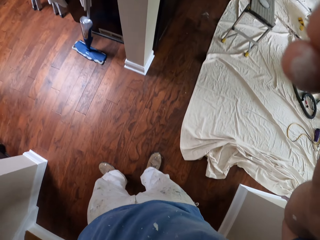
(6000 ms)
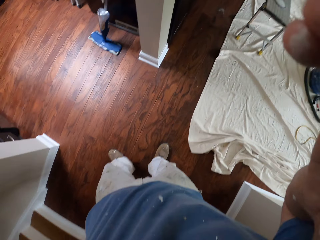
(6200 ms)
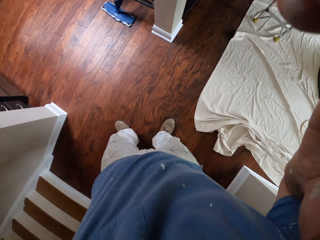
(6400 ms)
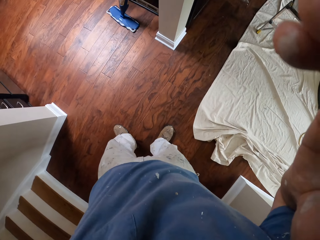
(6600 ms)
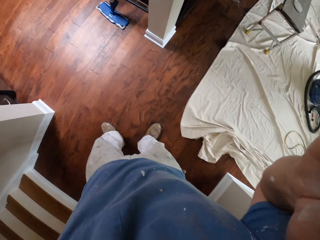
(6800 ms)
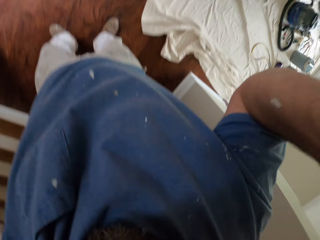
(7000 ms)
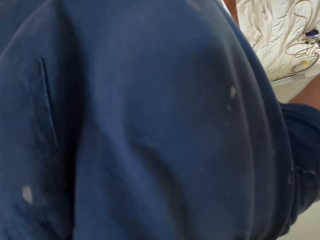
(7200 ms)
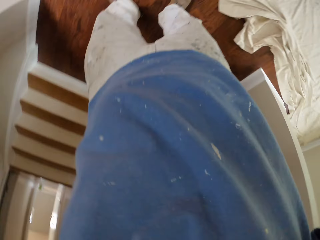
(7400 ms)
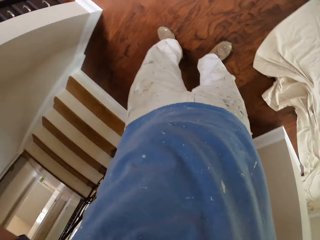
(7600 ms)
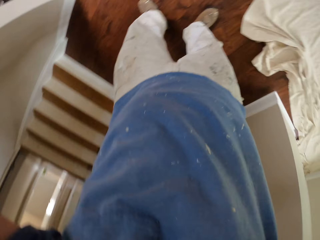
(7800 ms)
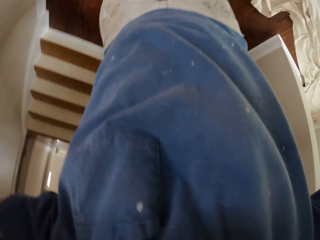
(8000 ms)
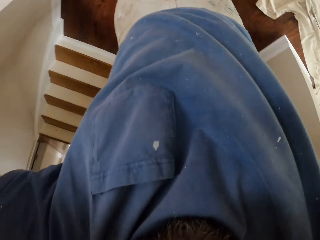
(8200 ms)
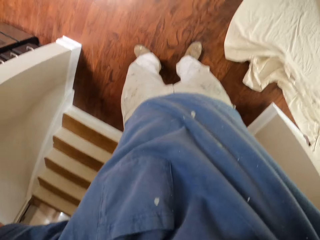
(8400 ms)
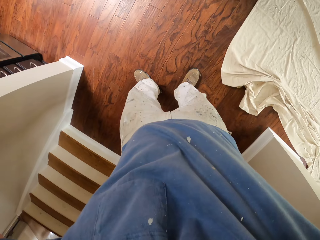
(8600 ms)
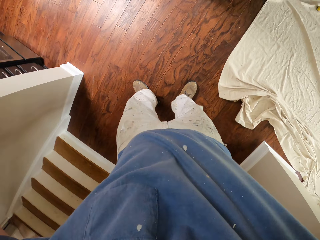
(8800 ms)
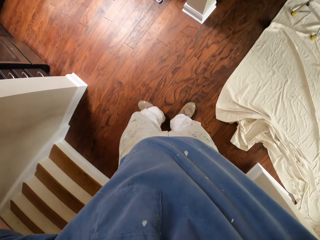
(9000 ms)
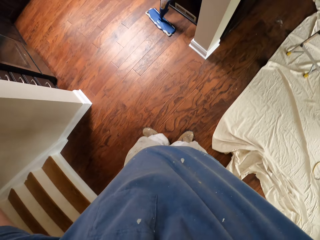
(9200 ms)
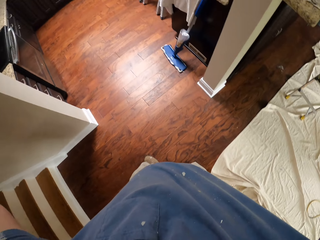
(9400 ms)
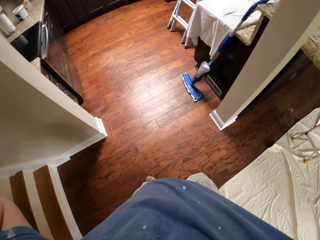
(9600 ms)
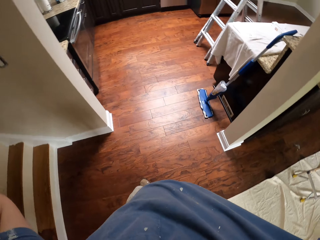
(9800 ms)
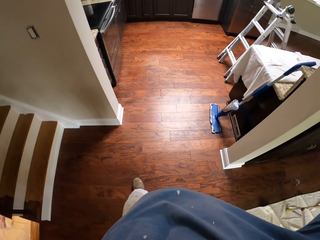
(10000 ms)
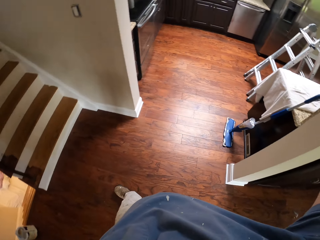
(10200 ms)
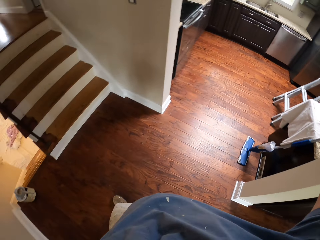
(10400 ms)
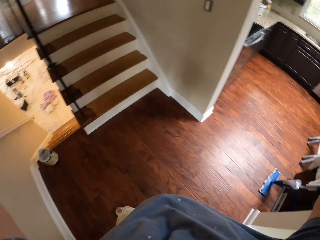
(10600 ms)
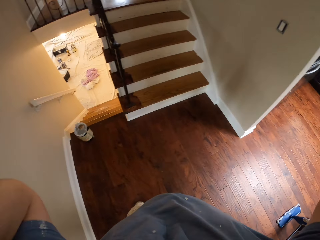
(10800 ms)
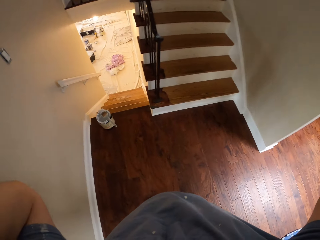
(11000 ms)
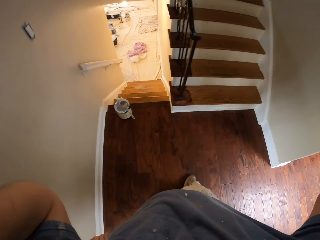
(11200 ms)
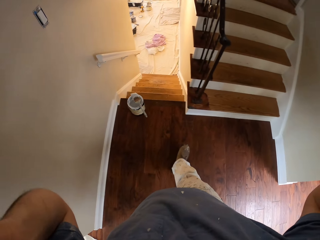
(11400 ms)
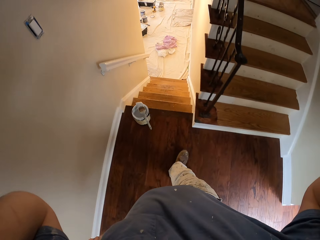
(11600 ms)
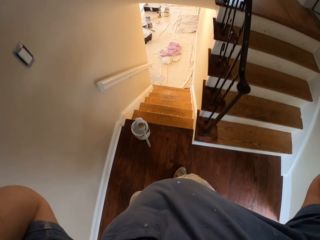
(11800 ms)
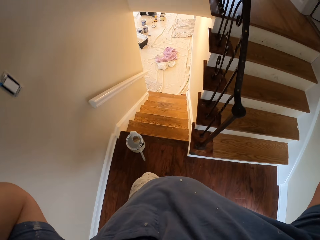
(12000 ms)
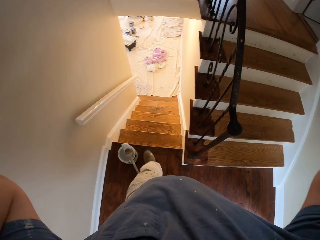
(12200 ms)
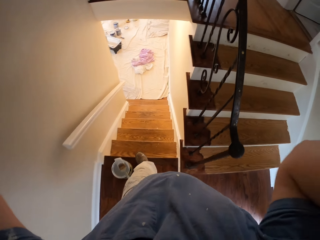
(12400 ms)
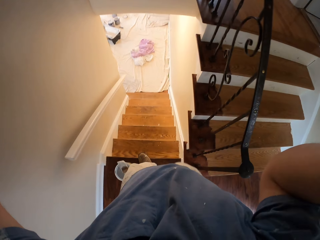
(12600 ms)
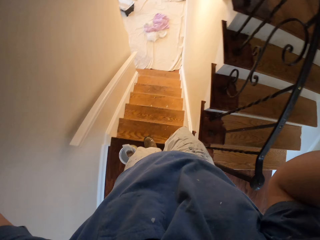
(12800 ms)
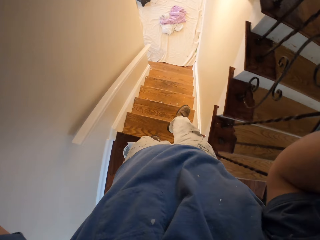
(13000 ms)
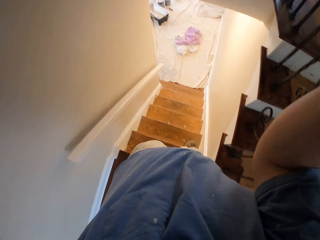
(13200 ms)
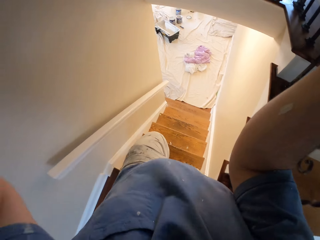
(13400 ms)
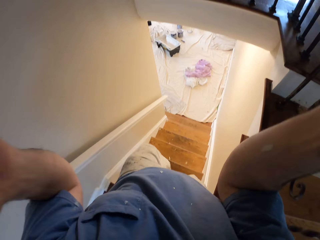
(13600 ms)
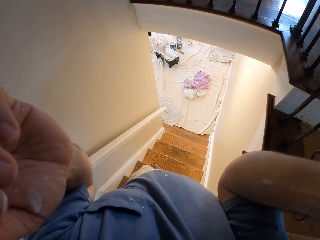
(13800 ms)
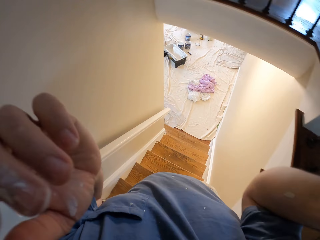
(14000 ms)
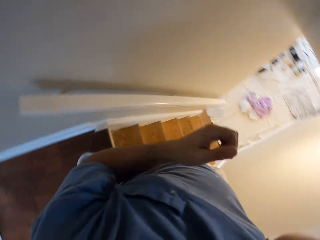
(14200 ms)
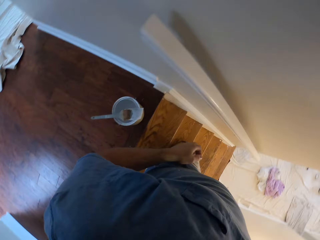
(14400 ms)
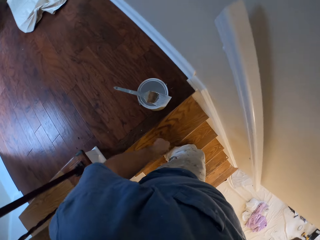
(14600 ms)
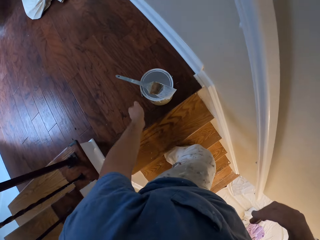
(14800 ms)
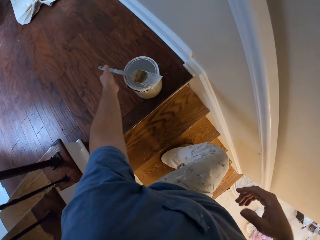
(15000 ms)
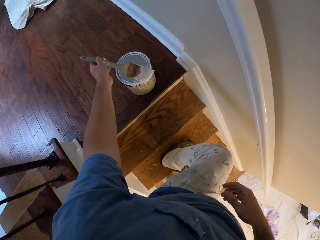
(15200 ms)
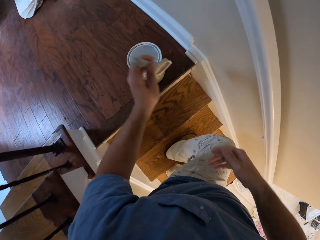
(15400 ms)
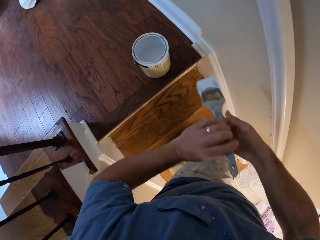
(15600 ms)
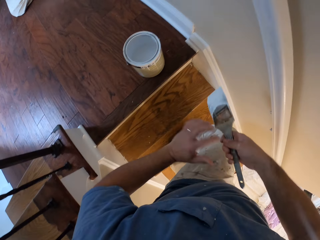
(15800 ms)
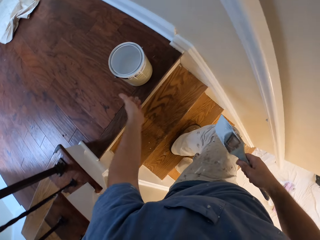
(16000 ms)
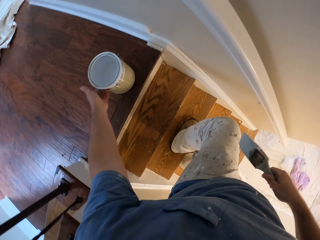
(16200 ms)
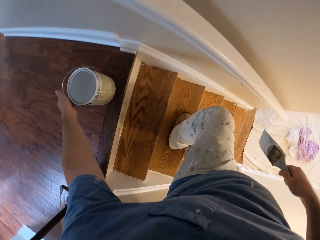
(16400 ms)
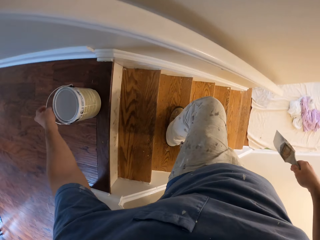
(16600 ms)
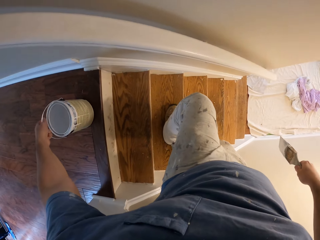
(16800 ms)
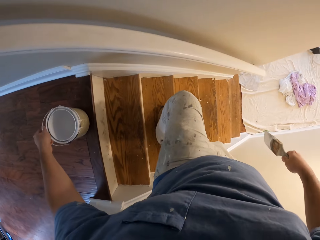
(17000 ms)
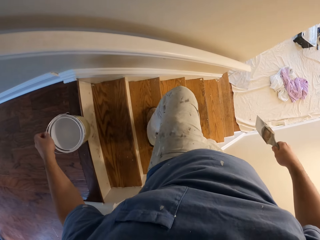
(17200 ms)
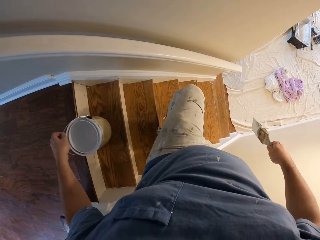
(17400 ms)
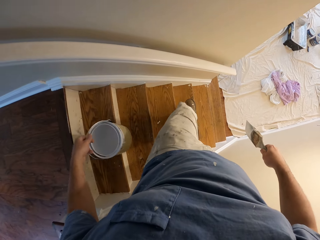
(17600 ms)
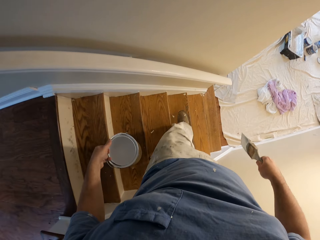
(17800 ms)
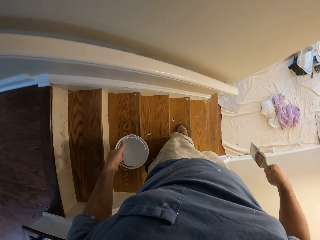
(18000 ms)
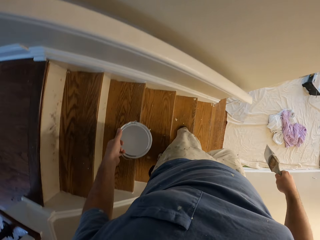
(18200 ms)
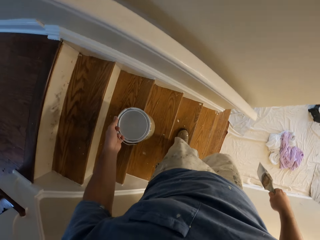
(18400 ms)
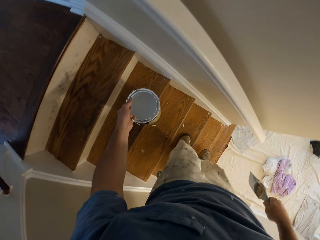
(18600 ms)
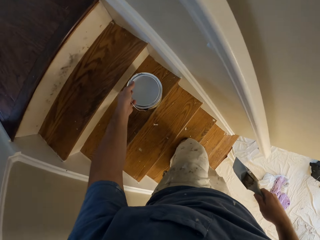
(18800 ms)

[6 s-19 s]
The camera wearer stares around. He turns to the right towards the stairs. He descends from the stairs. He picks up a paintbrush on an aluminum paint bucket with his left hand. He passes the paintbrush to his right hand. He picks up the paint tin and carries the aluminum paint bucket with his left hand. He descends the stairs.

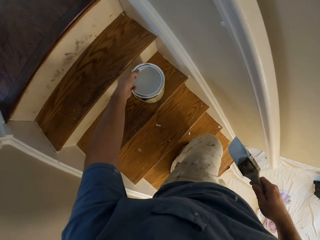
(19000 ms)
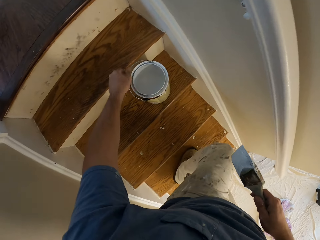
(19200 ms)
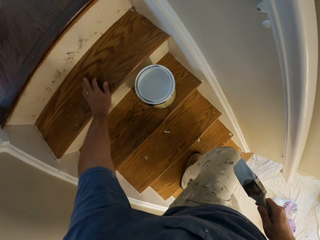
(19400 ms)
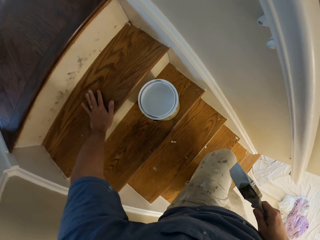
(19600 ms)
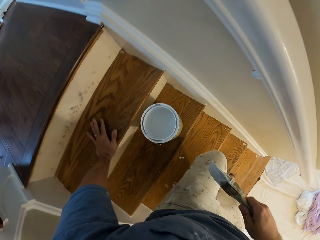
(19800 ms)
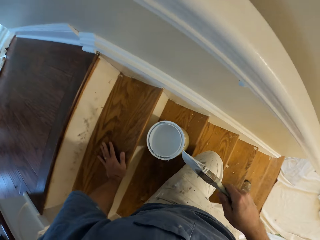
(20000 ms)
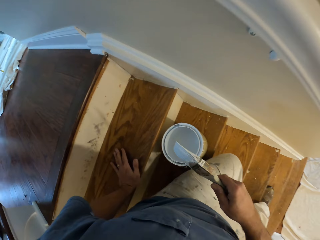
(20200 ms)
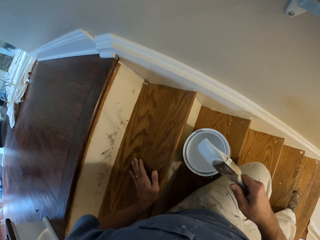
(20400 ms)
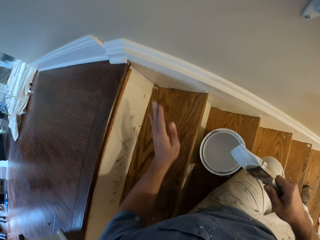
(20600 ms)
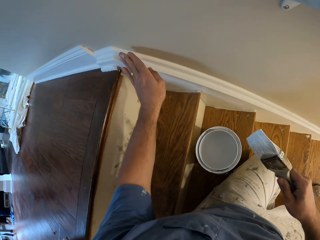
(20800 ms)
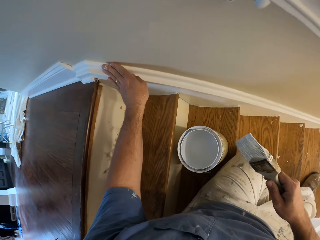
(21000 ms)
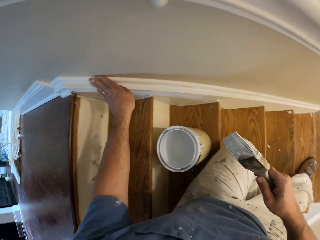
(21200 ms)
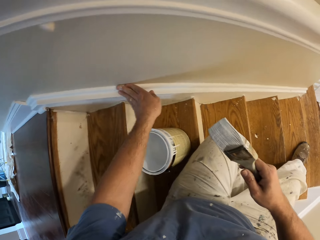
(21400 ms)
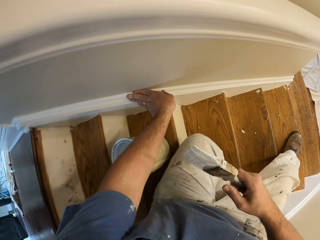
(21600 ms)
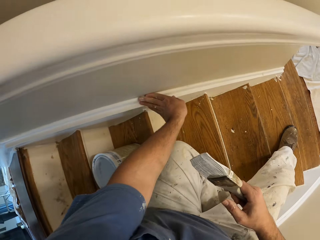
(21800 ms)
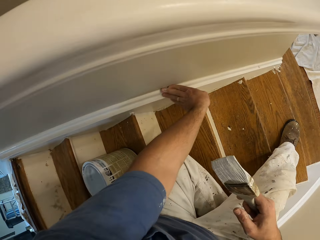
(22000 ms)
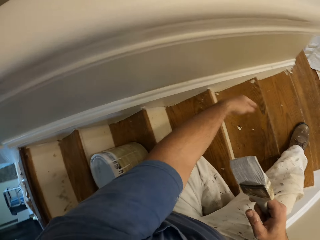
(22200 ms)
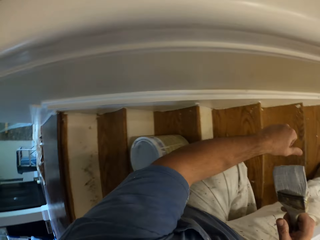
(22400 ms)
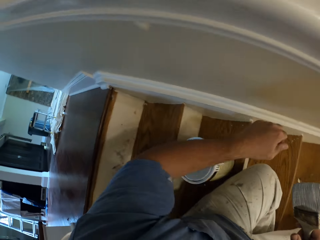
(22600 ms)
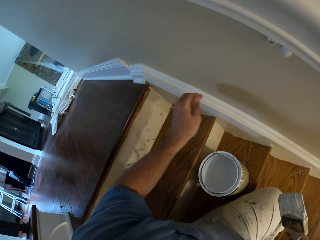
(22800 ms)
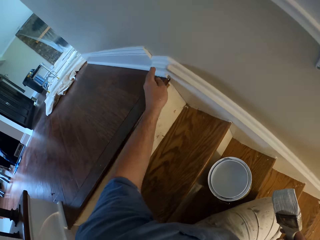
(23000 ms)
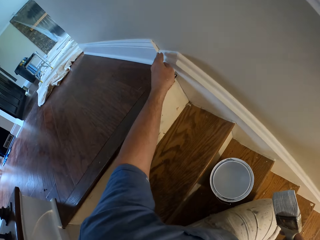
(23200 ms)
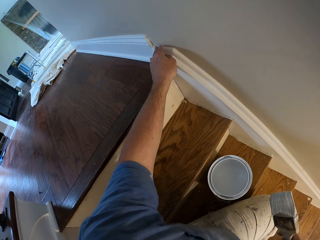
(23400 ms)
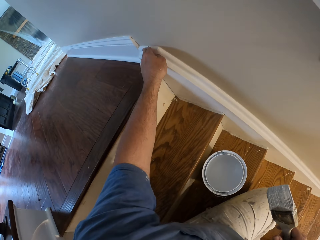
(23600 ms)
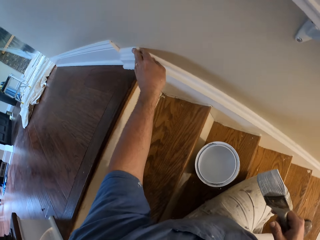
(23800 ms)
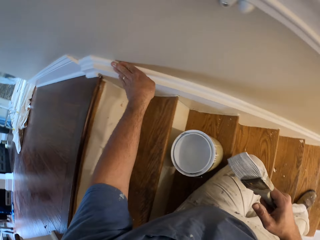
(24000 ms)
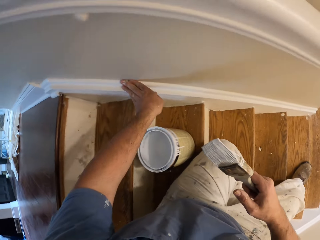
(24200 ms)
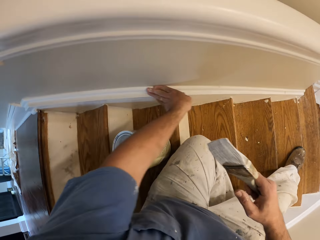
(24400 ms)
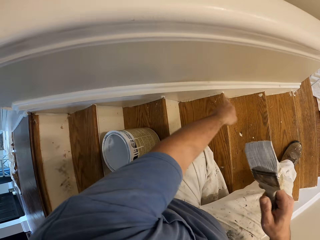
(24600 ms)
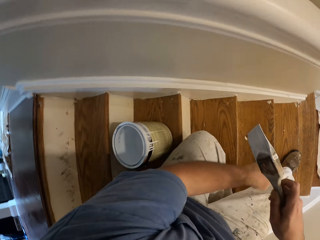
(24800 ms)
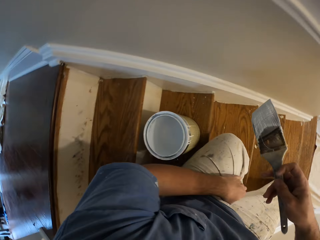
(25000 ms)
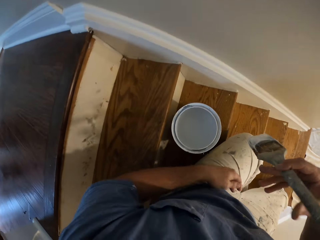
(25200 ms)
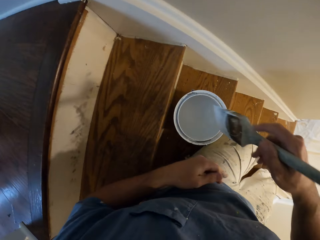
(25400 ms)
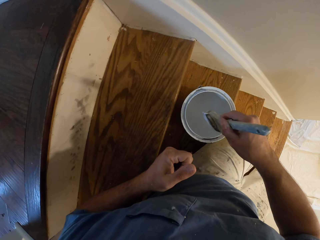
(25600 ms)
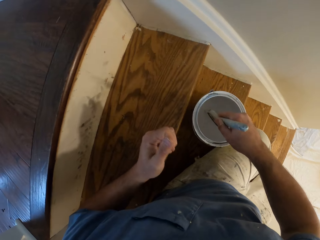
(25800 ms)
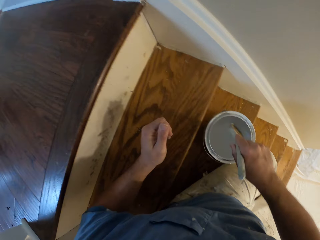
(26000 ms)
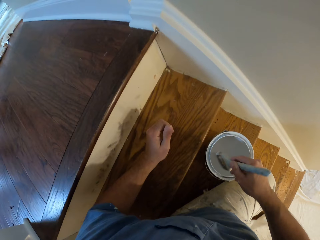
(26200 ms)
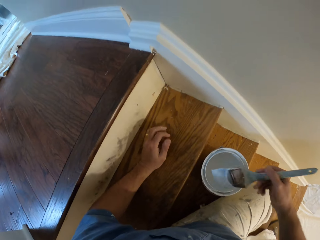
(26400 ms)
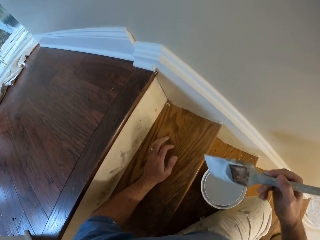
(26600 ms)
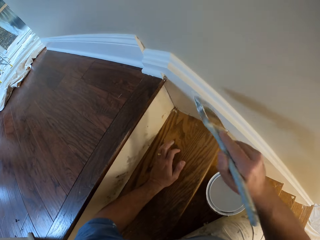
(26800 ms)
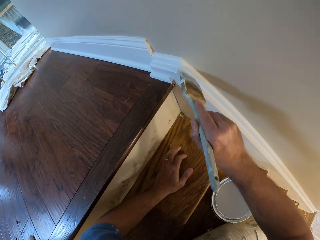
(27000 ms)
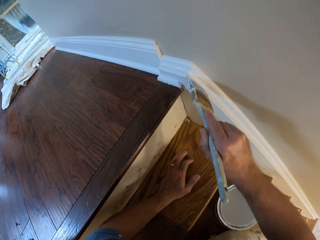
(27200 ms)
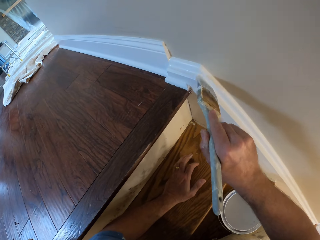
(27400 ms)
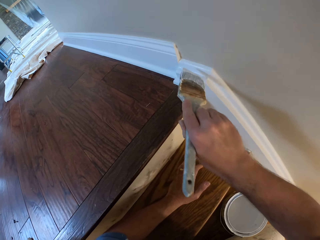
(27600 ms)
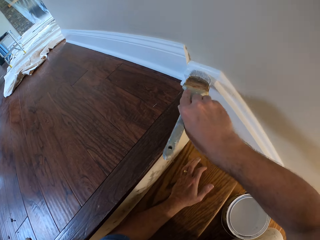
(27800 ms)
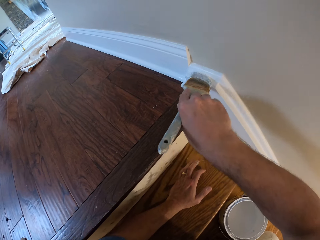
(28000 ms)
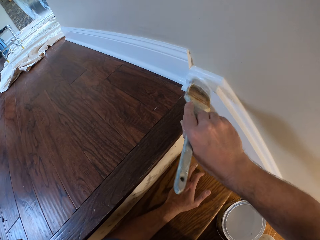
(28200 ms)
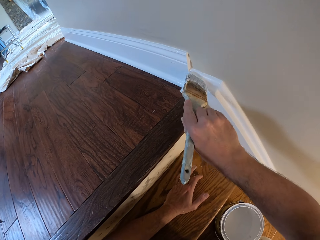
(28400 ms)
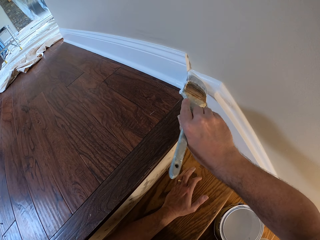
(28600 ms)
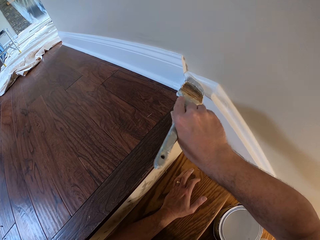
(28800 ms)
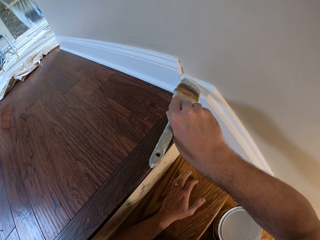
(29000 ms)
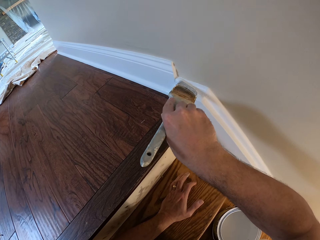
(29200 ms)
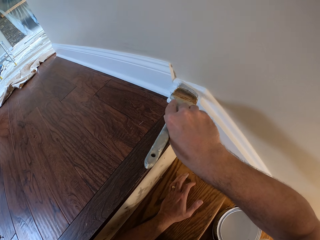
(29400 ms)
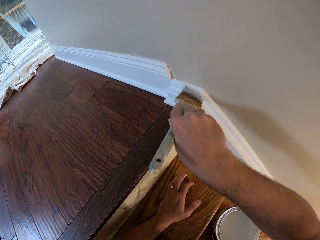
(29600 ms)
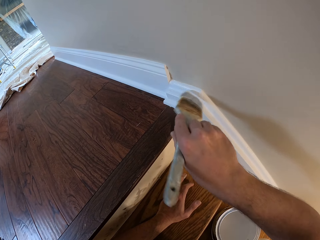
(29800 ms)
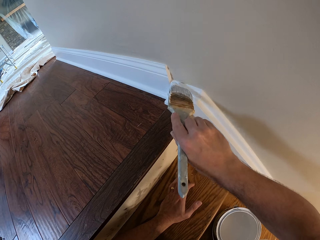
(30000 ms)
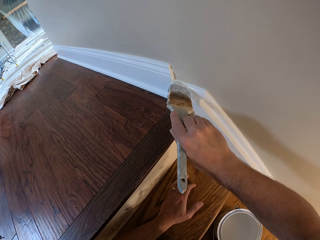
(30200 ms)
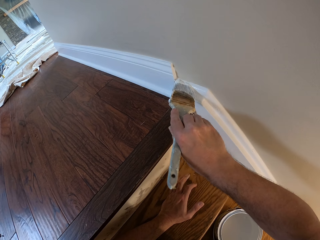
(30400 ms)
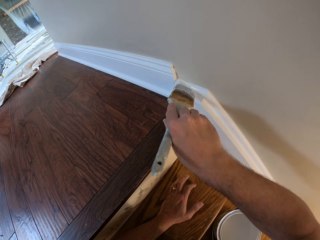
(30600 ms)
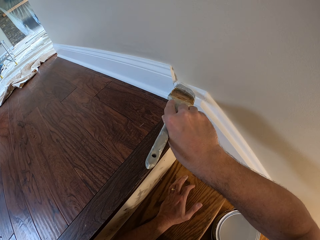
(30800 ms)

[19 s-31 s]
The camera wearer puts the aluminum paint bucket on a step in the staircase. He rests his left hand on a step in the staircase. He sits on a step in the staircase. He wipes his left hand over the staircase cornice. He scoops paint from the aluminum paint bucket with the paintbrush. He paints the cornice.
